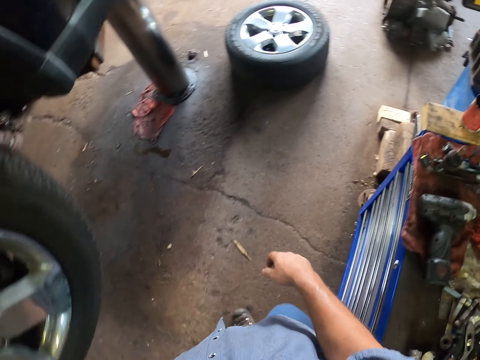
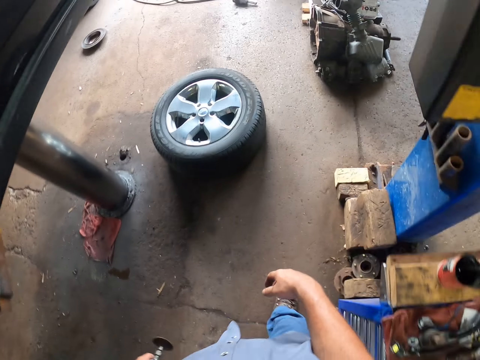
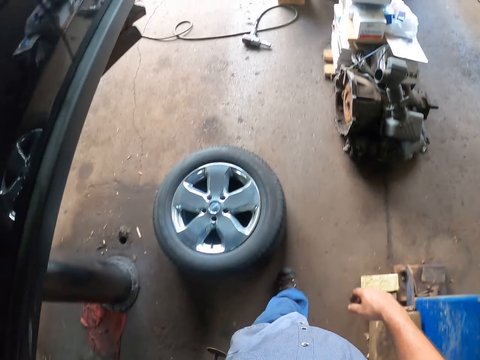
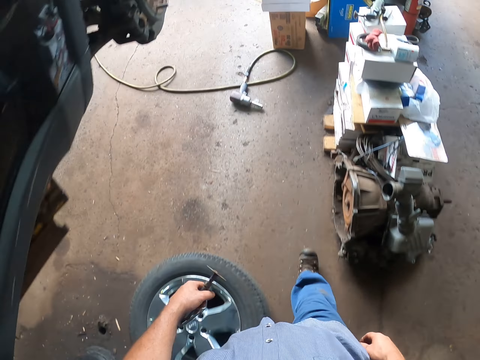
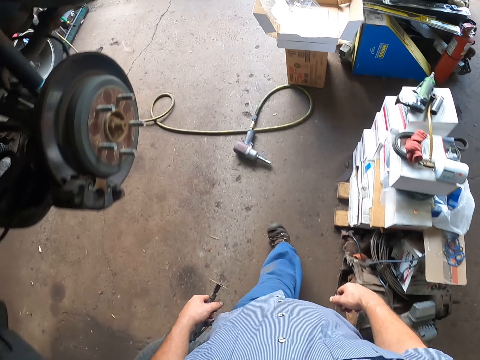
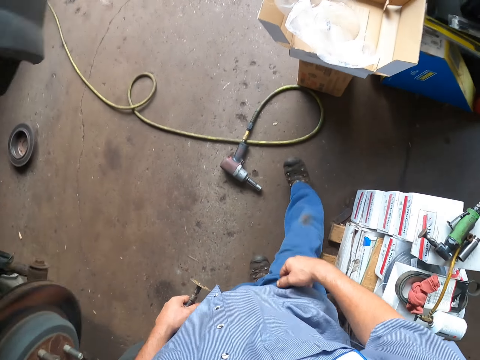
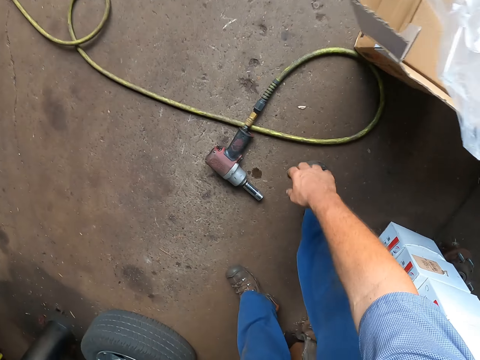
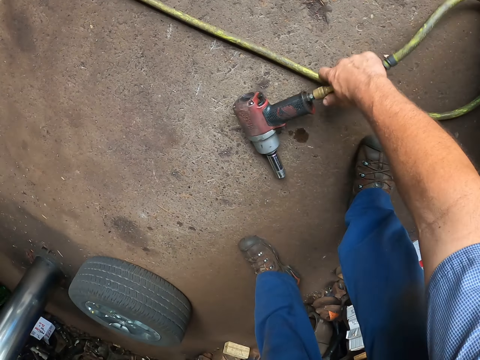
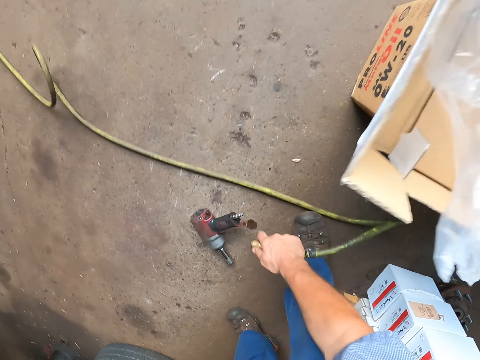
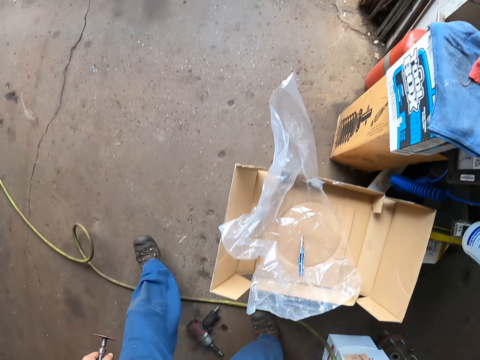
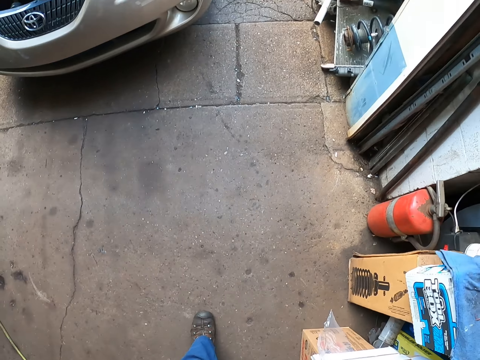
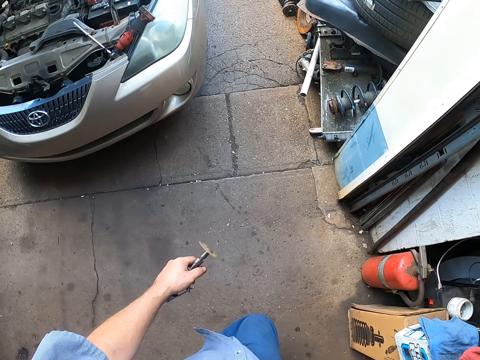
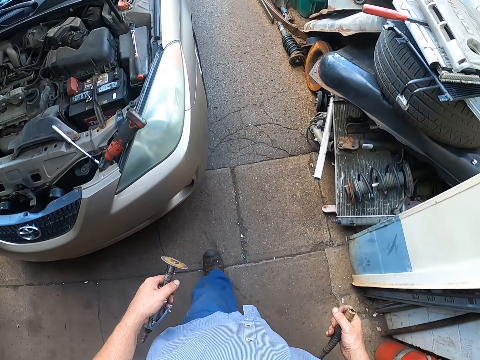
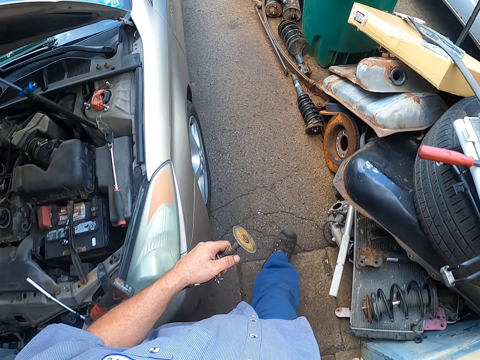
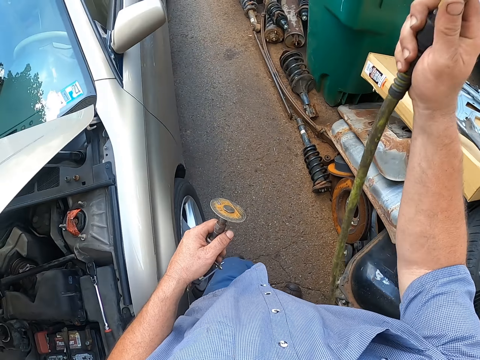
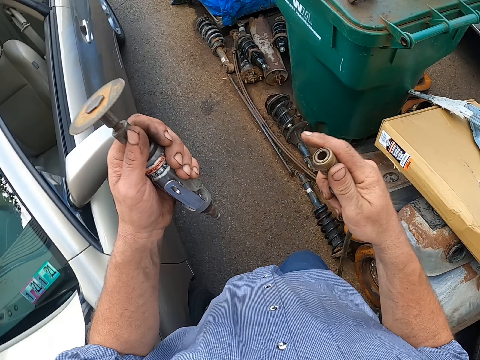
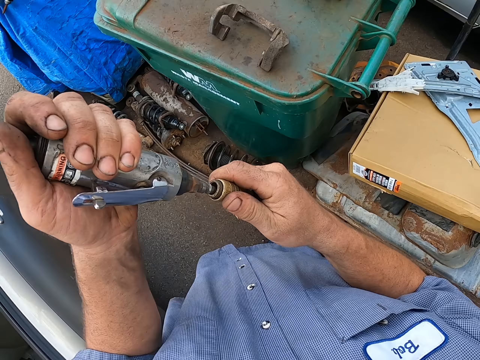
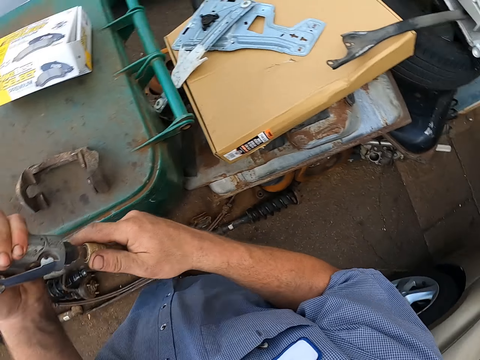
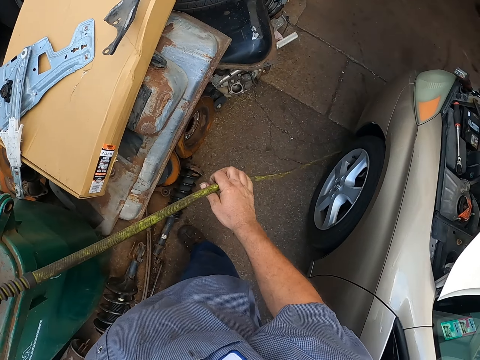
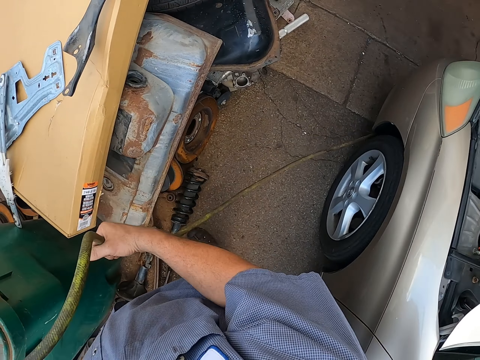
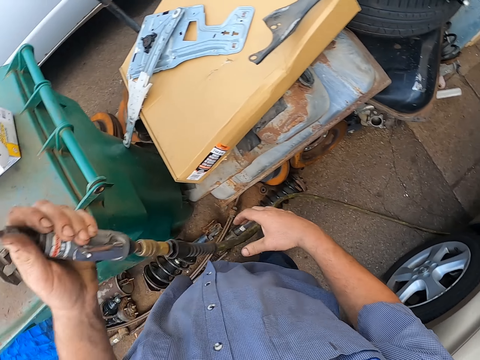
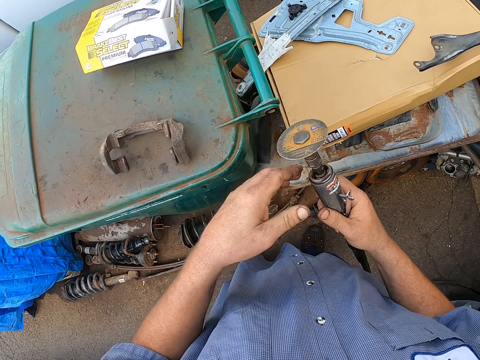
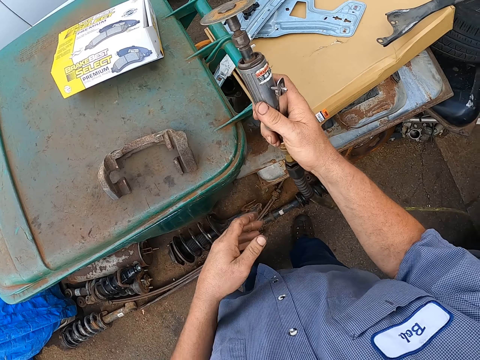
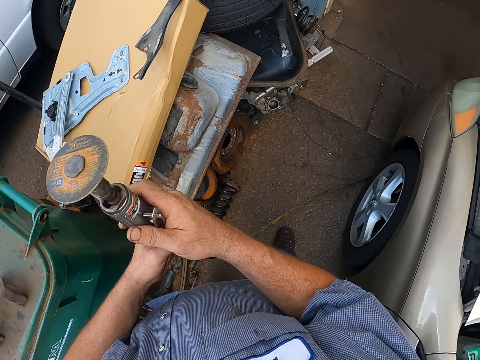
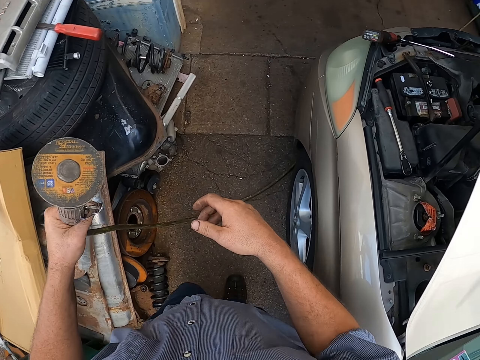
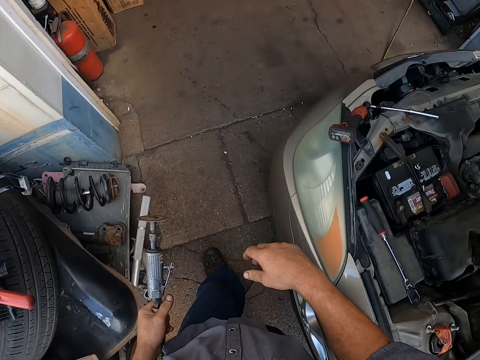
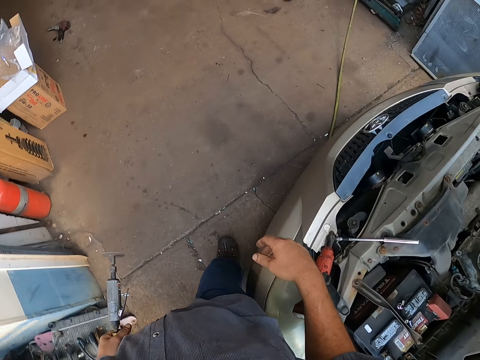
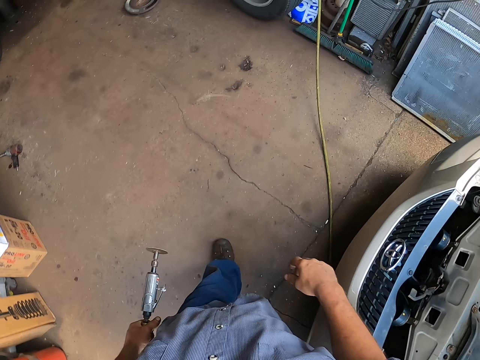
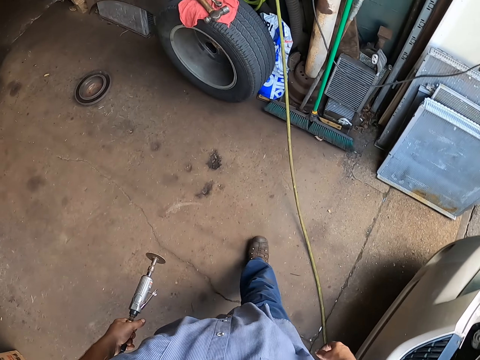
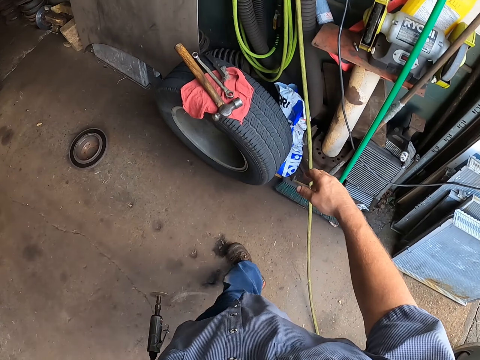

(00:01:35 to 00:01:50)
The camera wearer picks up a cable. They pick up the drilling machine. They walk around the garage. They walk around the garage again. They fix something. They walk around.

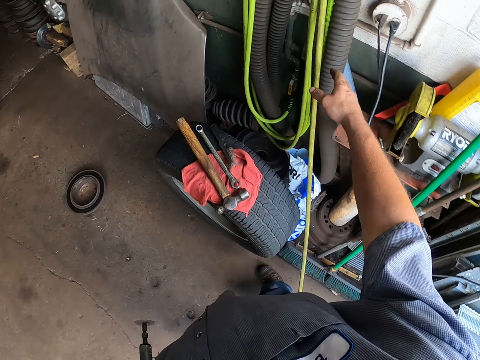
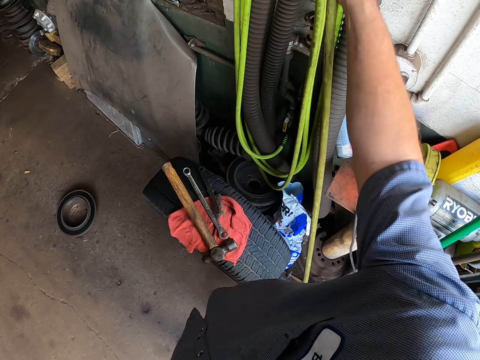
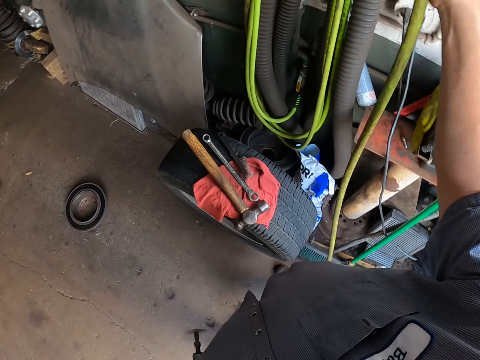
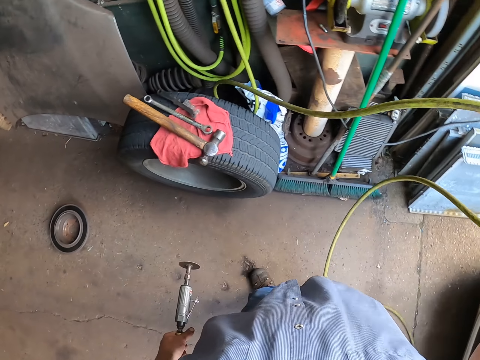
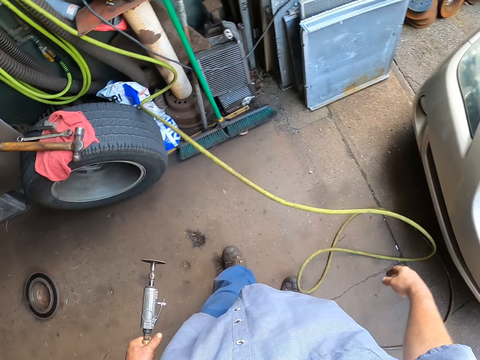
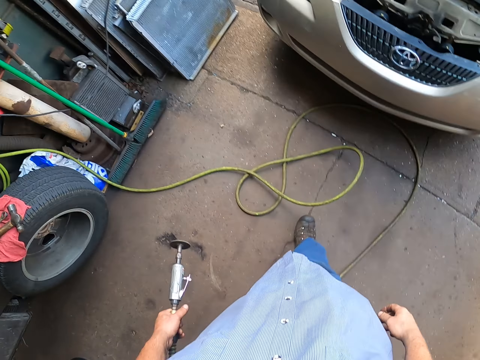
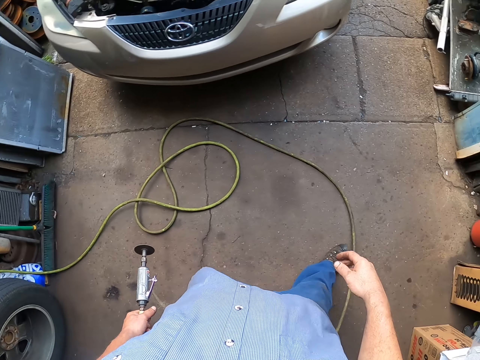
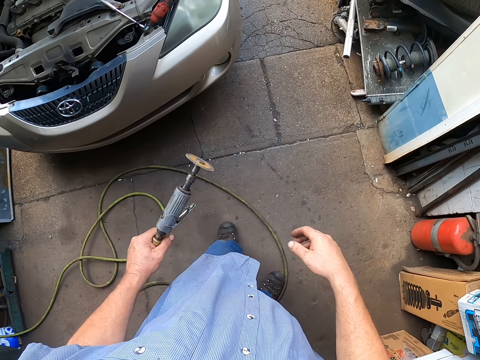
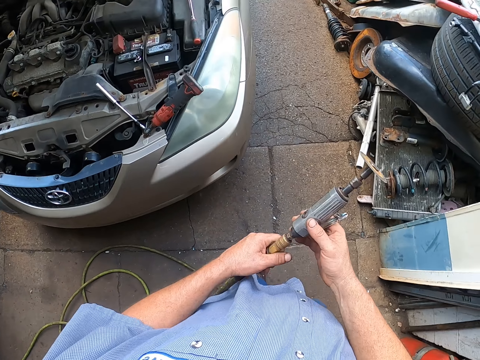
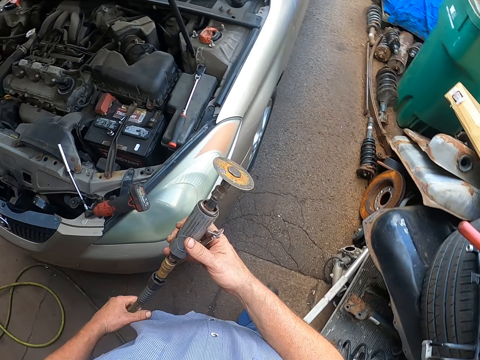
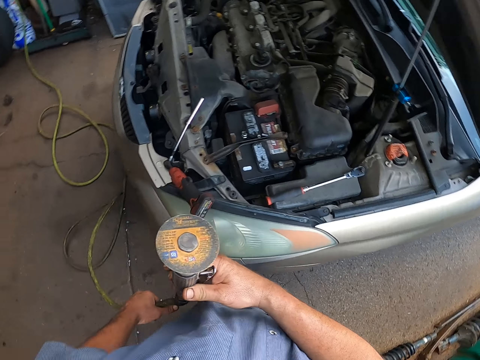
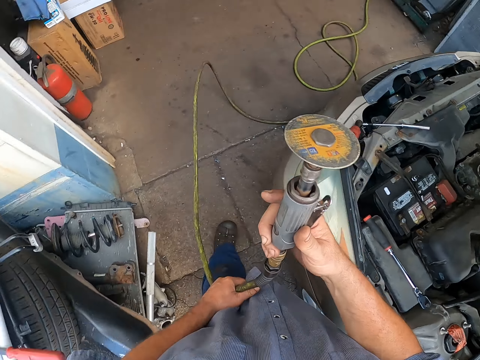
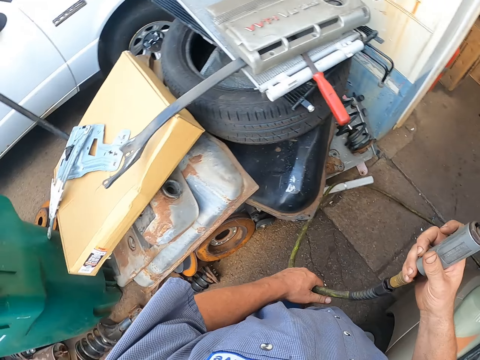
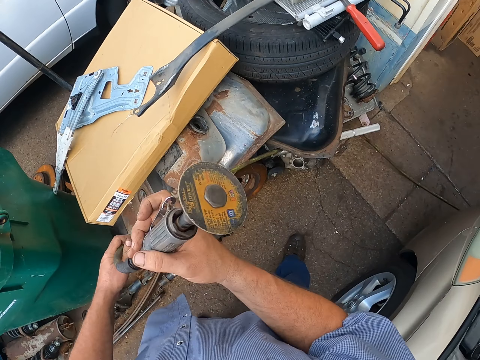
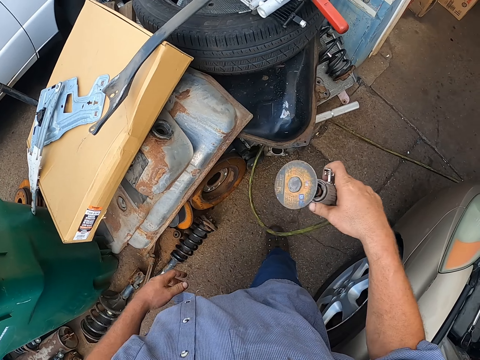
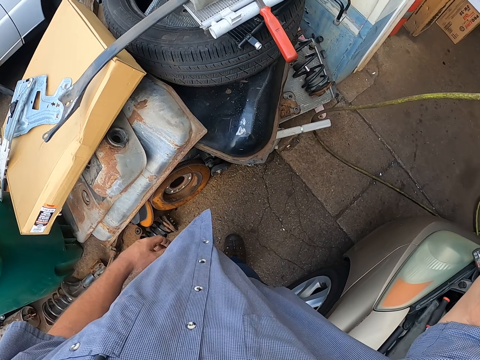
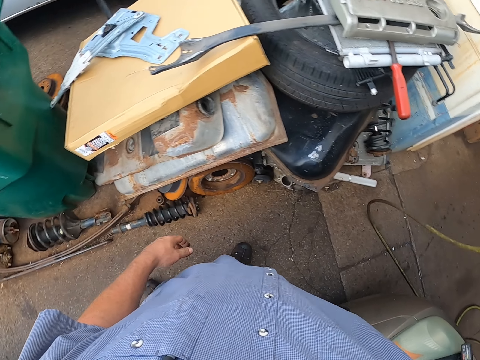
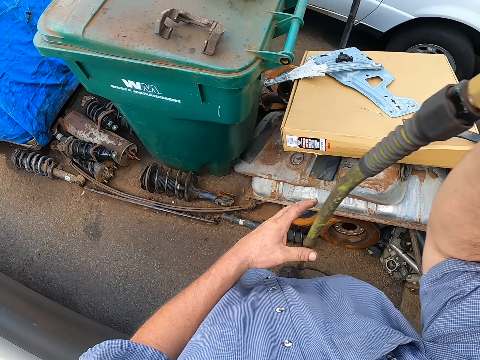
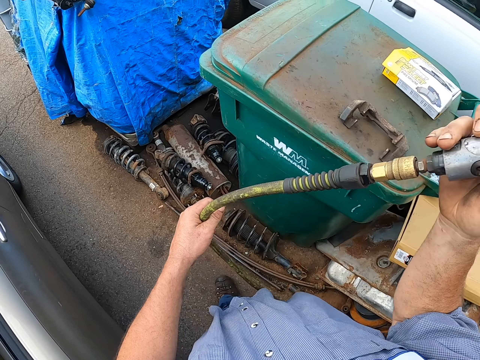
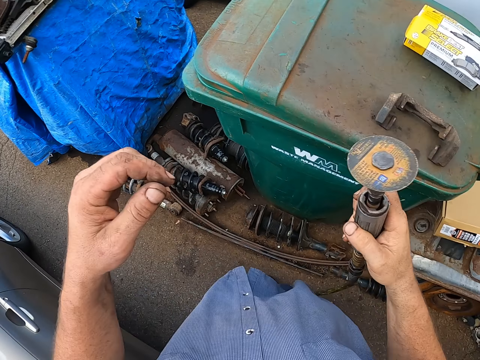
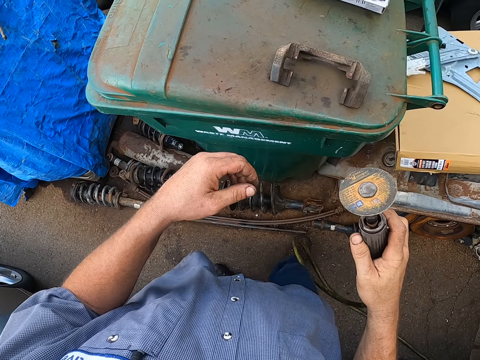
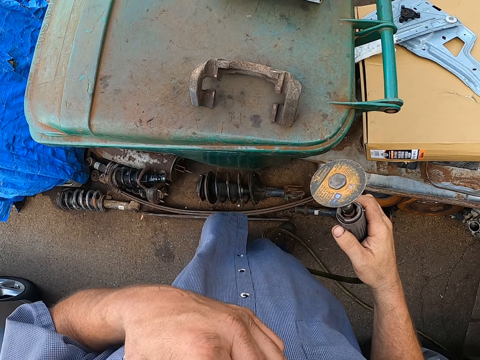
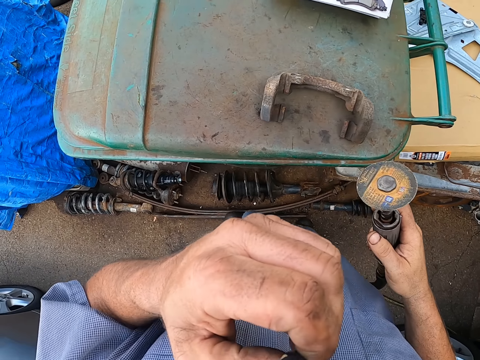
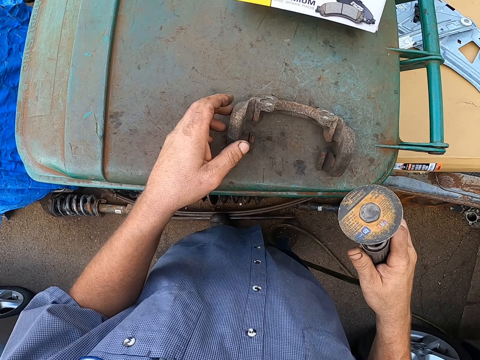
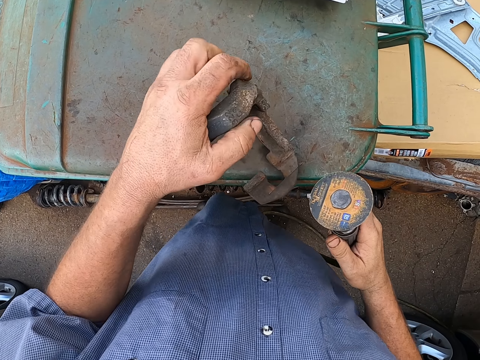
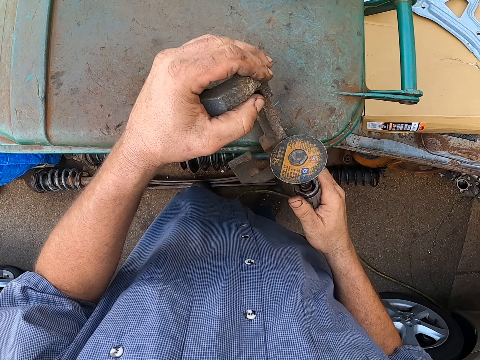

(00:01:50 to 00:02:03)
The camera wearer pulls a cable. They pick up the cable. They walk around the garage. They hold a metal. They pull the cable. They hold the cable. They hold the metal.
